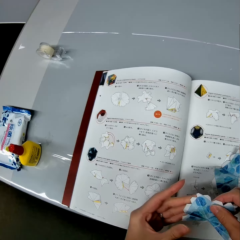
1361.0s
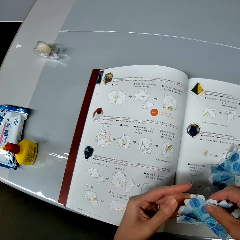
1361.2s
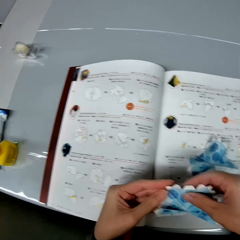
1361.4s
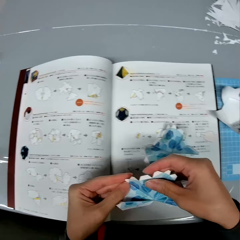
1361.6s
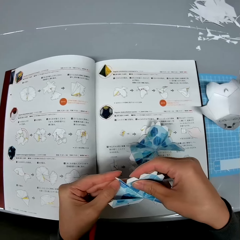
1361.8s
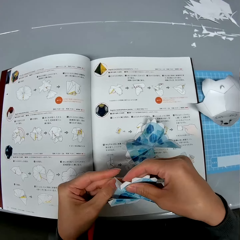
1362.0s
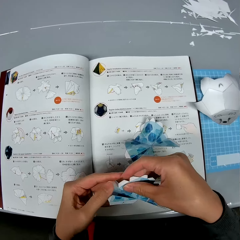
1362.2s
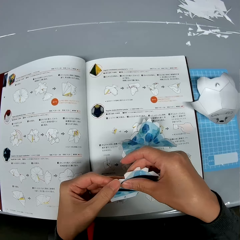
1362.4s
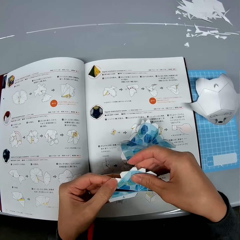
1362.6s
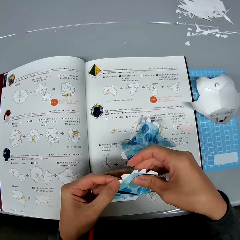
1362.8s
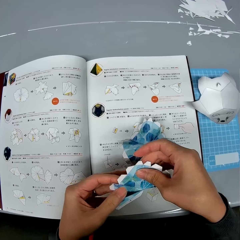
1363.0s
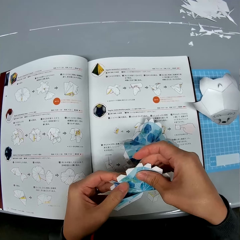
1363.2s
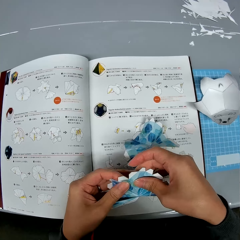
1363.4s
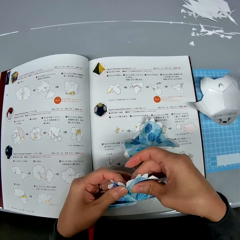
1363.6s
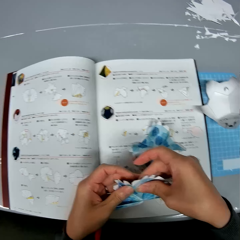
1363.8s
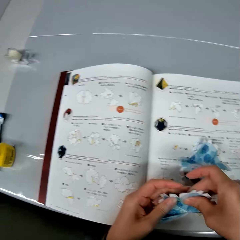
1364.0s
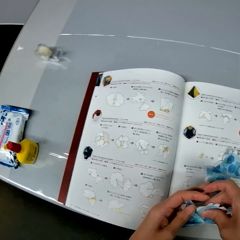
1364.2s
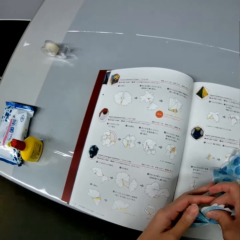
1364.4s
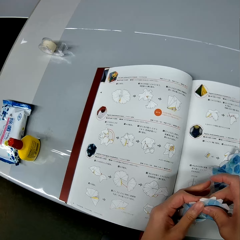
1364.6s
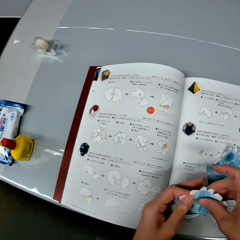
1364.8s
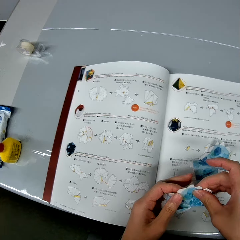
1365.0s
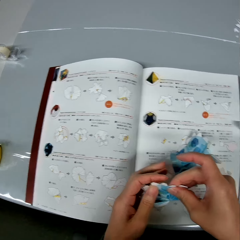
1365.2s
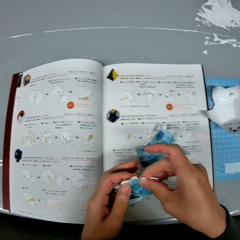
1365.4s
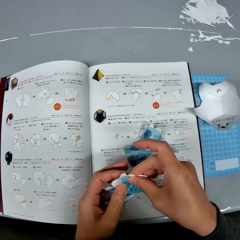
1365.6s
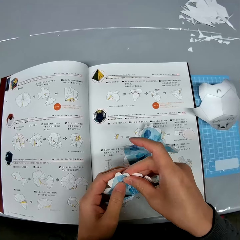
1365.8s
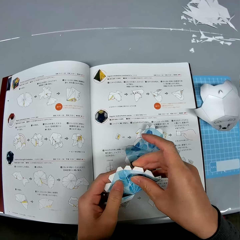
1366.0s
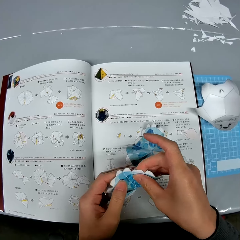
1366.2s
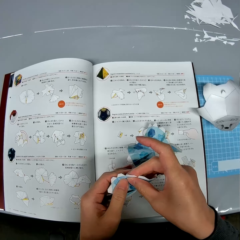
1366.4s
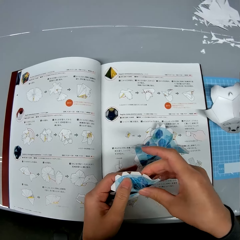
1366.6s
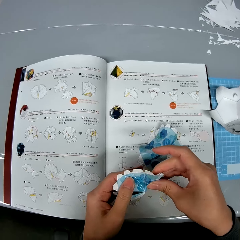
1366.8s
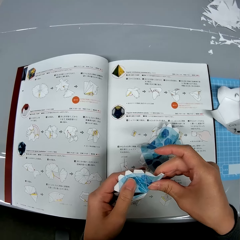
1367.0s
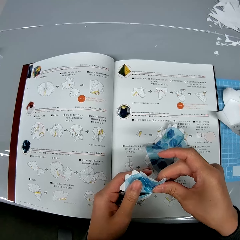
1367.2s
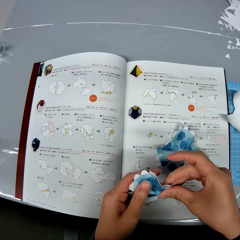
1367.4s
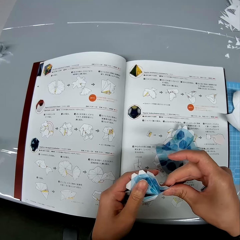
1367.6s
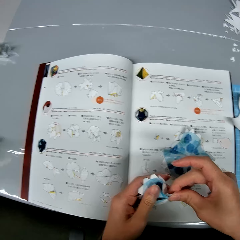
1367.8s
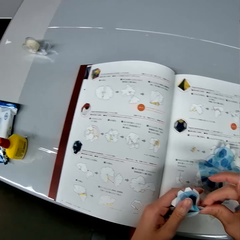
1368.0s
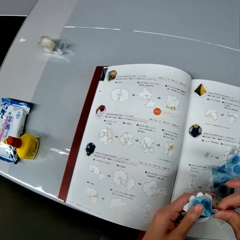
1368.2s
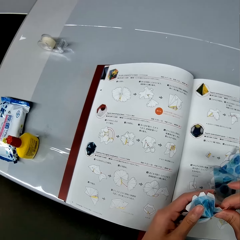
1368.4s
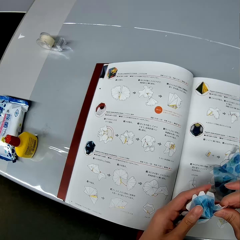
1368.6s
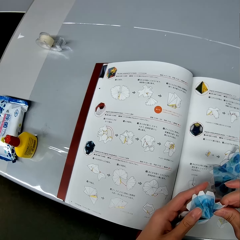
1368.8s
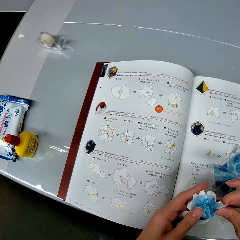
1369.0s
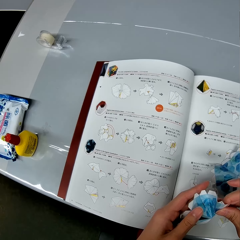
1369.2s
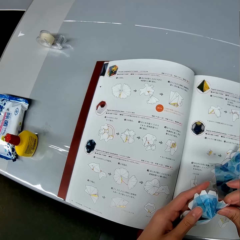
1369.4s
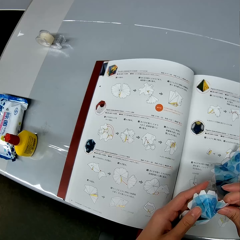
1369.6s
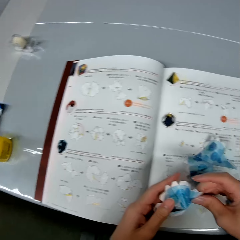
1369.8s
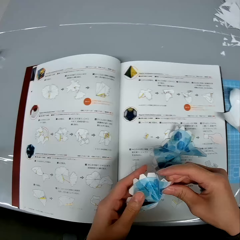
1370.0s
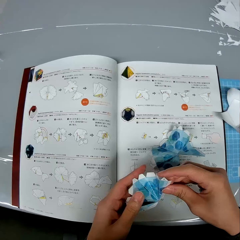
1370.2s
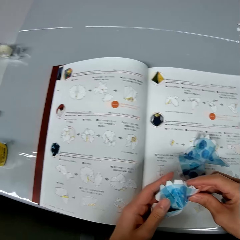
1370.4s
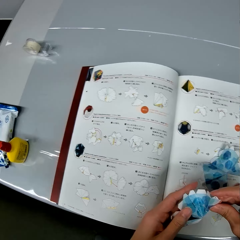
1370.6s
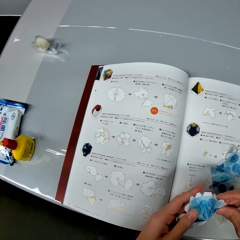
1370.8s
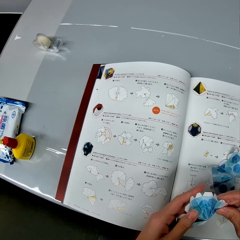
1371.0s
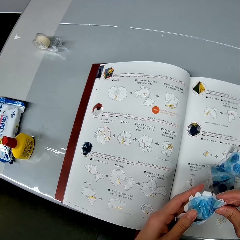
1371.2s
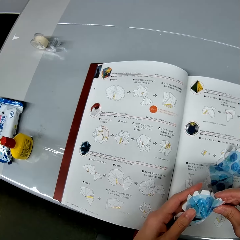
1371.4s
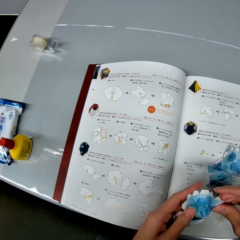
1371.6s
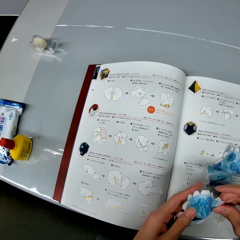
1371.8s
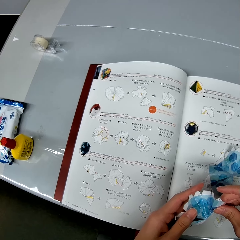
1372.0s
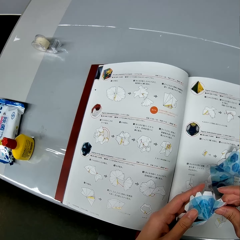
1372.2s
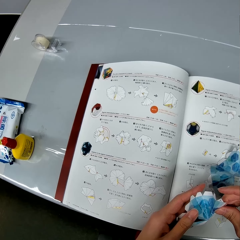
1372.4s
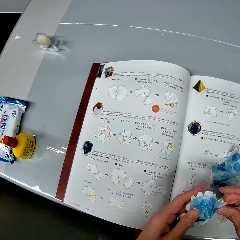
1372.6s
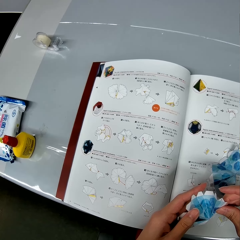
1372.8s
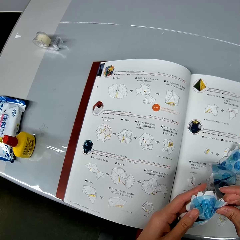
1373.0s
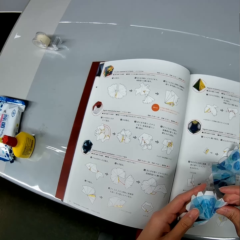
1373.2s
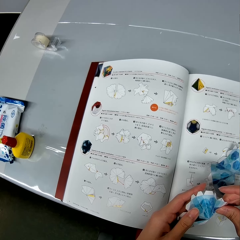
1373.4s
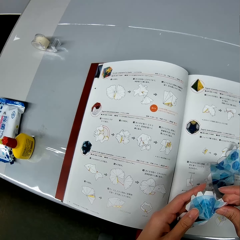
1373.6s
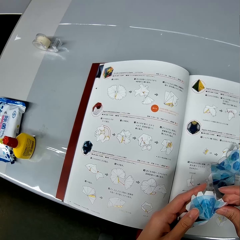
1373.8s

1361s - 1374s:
The camera wearer looks at the instruction booklet. They craft a piece of paper. They look at the instruction booklet. They fold the crafting paper. They look at the book.

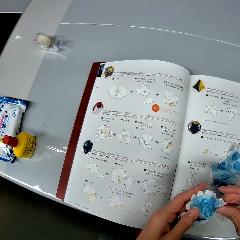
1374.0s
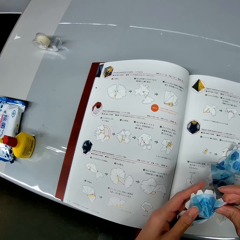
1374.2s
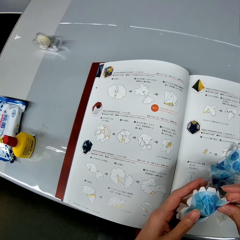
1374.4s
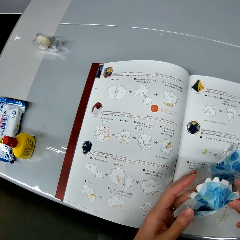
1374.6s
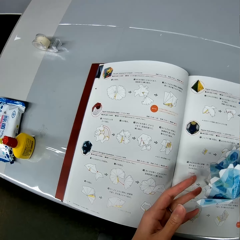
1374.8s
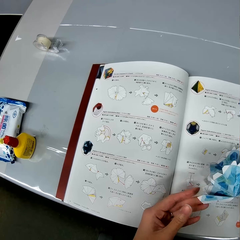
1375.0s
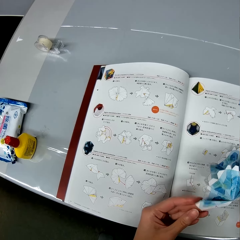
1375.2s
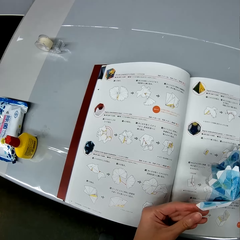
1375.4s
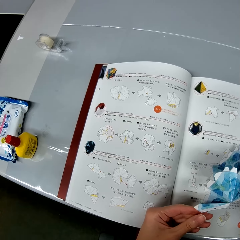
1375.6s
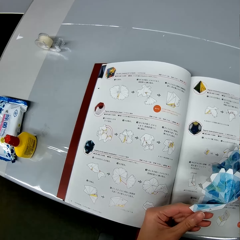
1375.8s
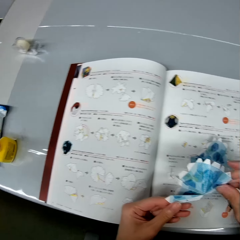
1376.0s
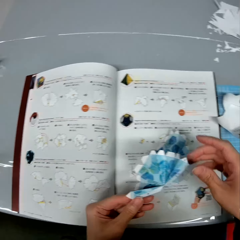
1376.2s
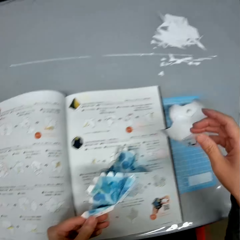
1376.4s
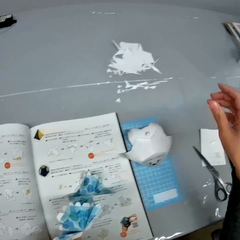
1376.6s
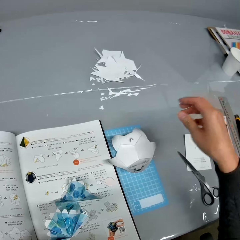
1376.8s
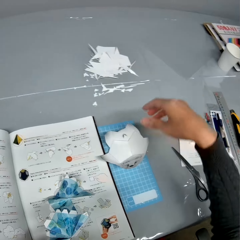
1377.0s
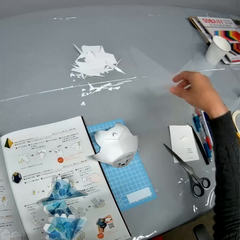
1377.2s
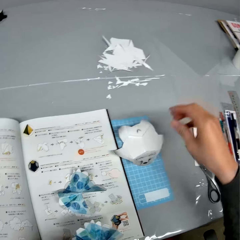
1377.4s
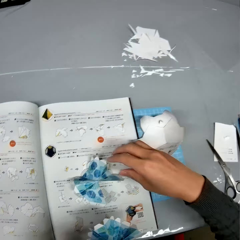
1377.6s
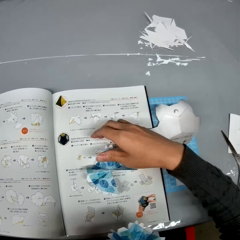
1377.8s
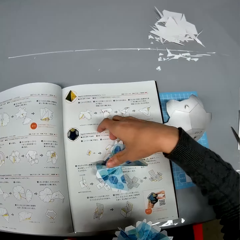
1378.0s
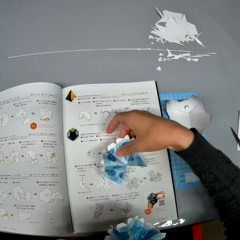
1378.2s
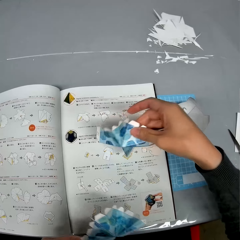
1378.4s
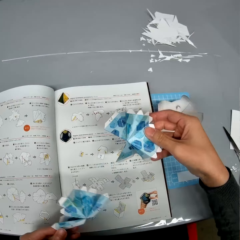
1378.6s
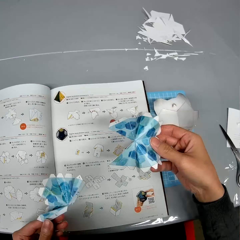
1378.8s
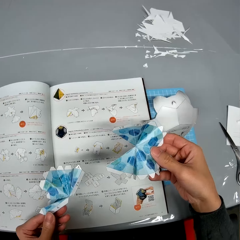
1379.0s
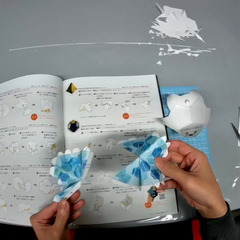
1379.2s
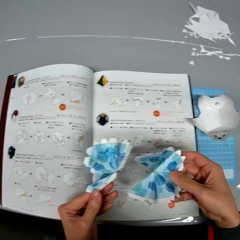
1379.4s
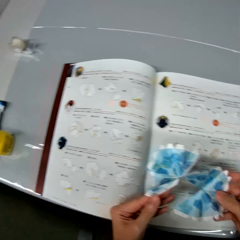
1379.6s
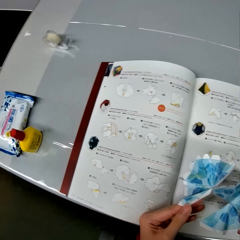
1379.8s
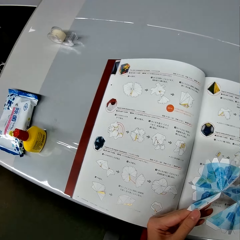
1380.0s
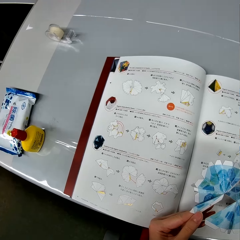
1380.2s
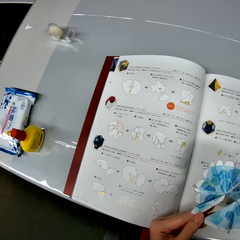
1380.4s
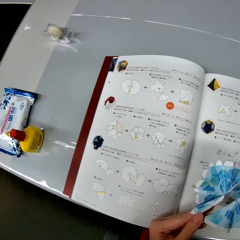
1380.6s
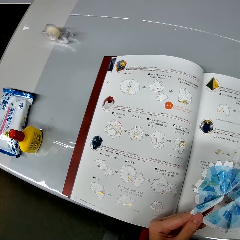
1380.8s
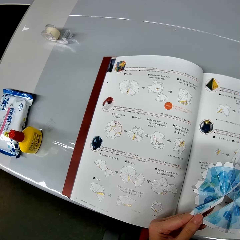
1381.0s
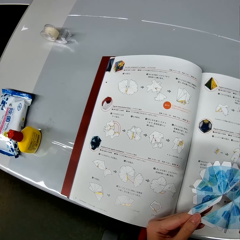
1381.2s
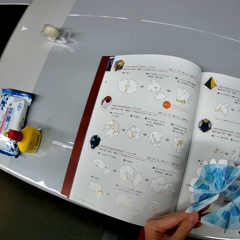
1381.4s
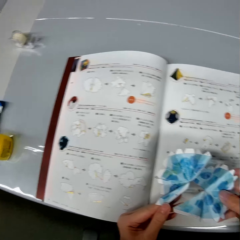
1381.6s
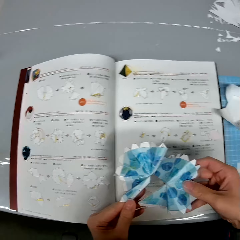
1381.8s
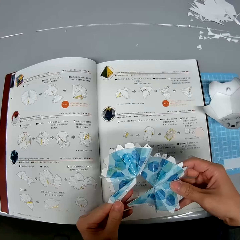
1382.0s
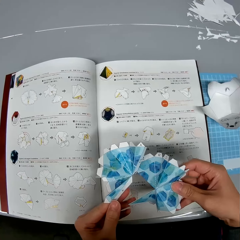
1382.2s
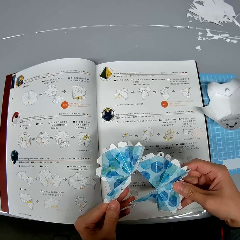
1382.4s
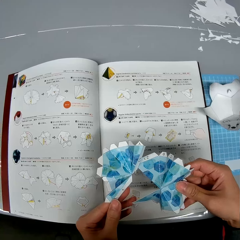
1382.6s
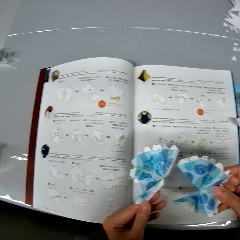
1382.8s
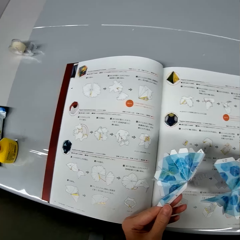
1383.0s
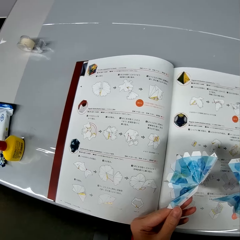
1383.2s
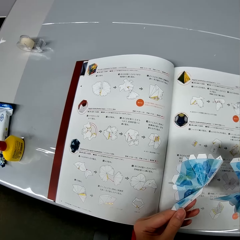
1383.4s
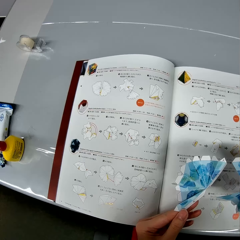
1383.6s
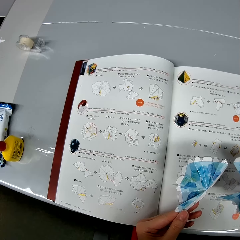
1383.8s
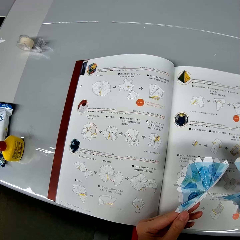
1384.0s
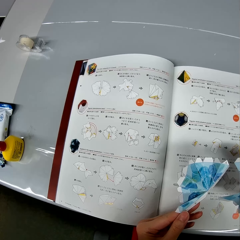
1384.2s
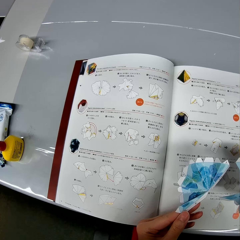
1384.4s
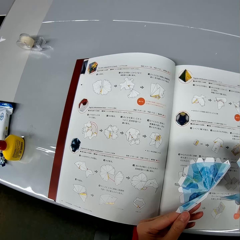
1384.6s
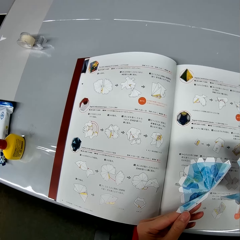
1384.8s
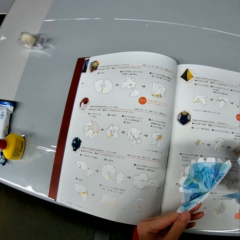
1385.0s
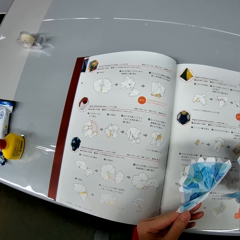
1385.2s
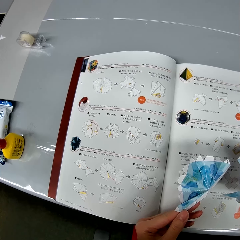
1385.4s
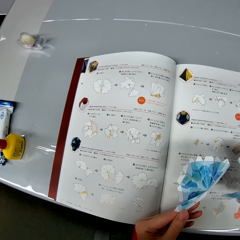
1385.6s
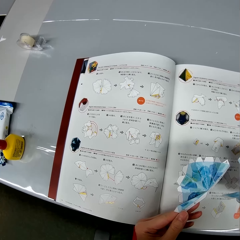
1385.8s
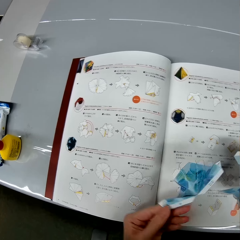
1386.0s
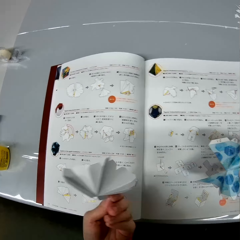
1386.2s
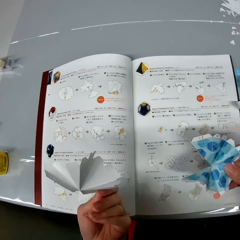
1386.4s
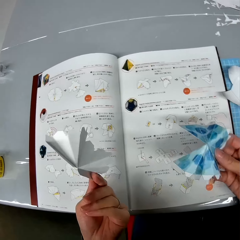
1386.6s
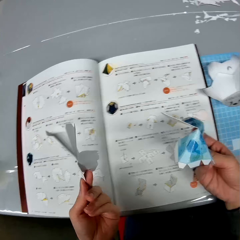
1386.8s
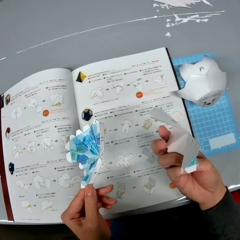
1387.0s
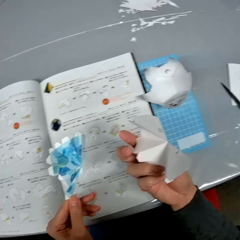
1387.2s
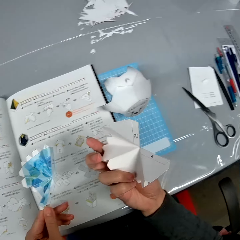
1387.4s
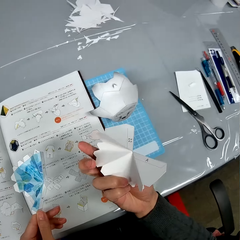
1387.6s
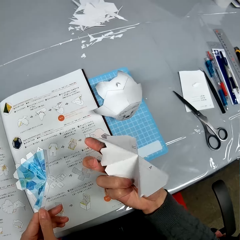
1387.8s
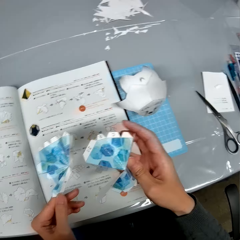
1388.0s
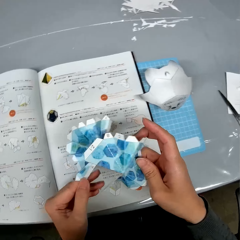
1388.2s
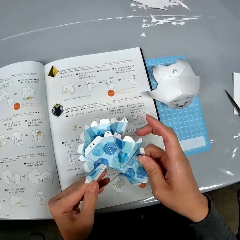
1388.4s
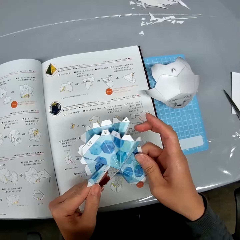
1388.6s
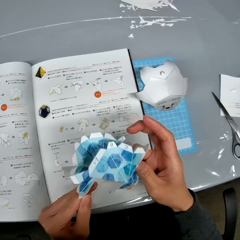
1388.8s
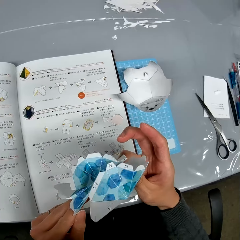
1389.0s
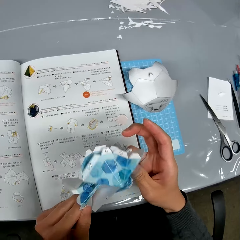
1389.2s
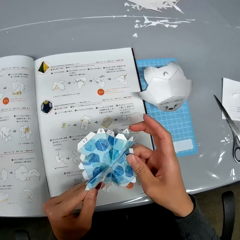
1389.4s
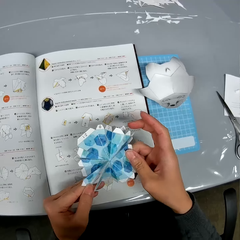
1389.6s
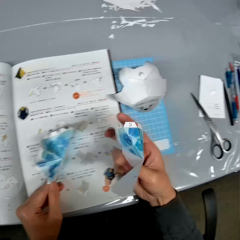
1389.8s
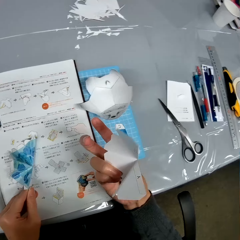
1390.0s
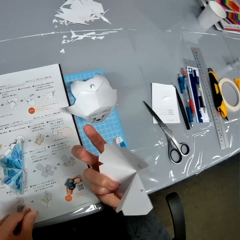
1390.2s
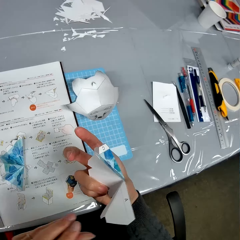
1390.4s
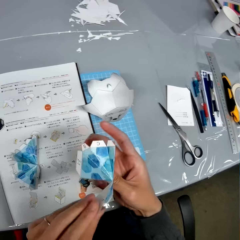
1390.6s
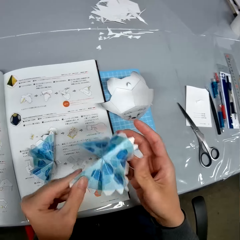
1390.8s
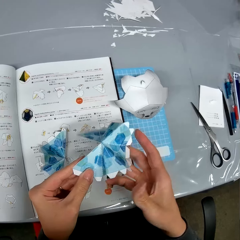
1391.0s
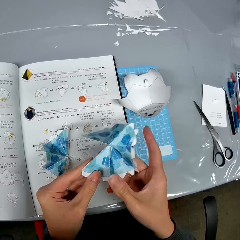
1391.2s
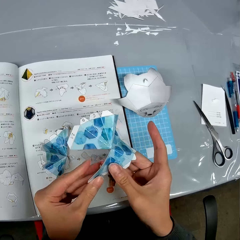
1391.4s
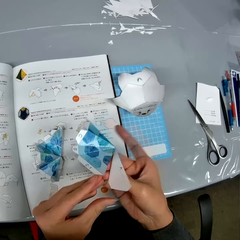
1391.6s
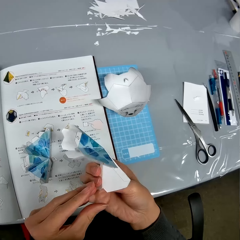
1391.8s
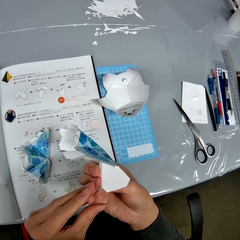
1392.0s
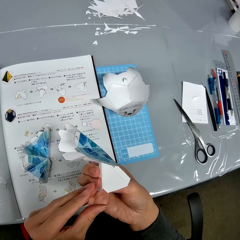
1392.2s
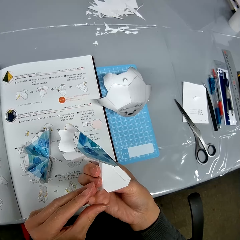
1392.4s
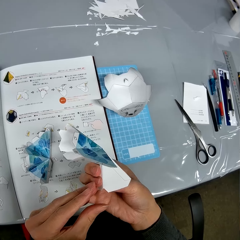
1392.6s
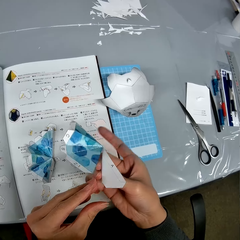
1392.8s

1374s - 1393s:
The camera wearer looks around the table. They pick up another piece or crafting paper from the book on the table. They look at the crafting papers. They place the two pieces beside each other. They look at the book. They look at the crafting papers. They look at the book on the table. They look at the crafting paper. They turn one of the pieces. They look at the crafting paper. They turn the other piece also. They turn the crafting paper. They place one of the pieces on top of the other. They look at the crafting paper. They look at the part of one of the pieces. They drop the other piece on top of the book on the table. They turn the crafting paper. They look at the crafting paper. They hold the crafting paper. They turn the crafting paper.
